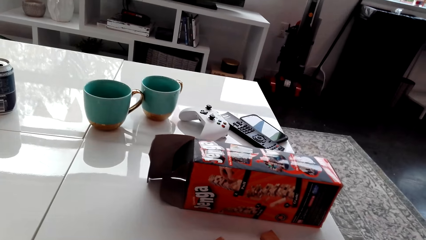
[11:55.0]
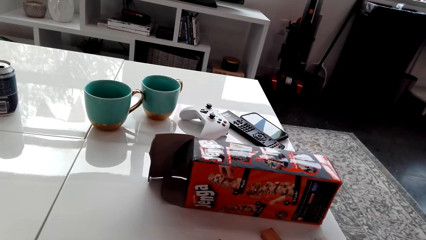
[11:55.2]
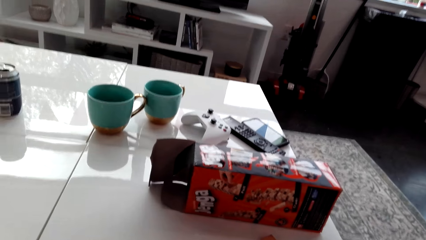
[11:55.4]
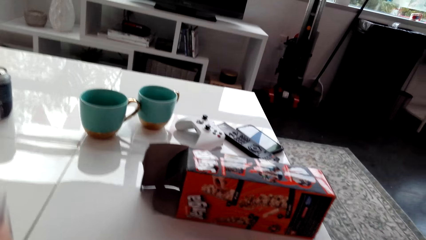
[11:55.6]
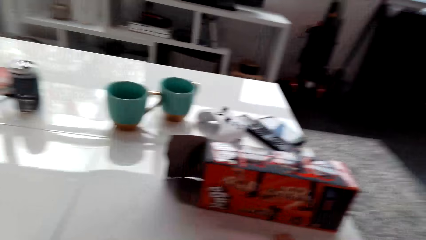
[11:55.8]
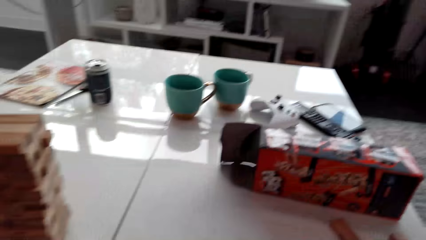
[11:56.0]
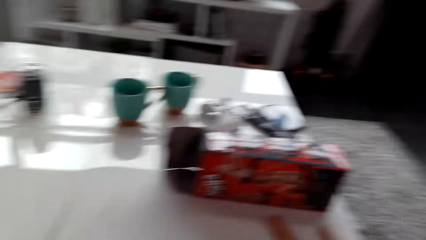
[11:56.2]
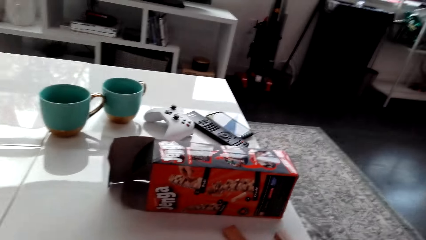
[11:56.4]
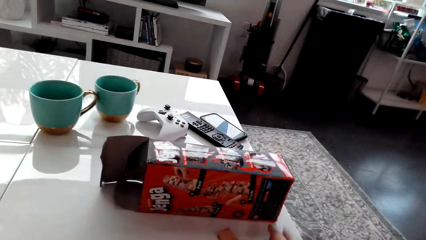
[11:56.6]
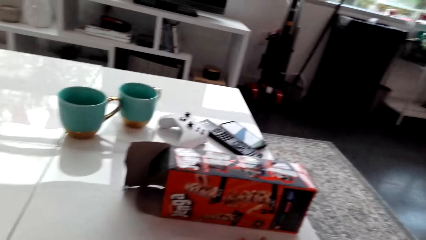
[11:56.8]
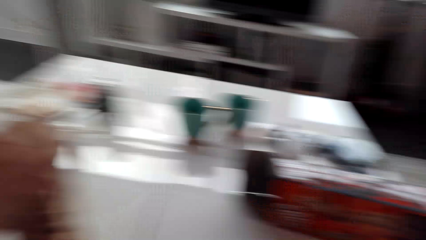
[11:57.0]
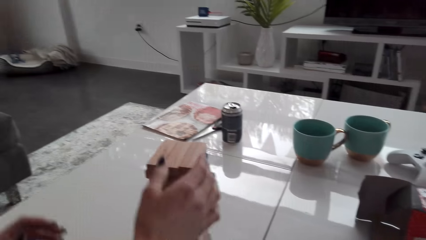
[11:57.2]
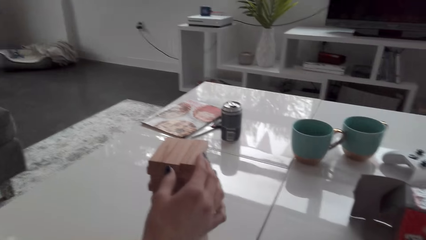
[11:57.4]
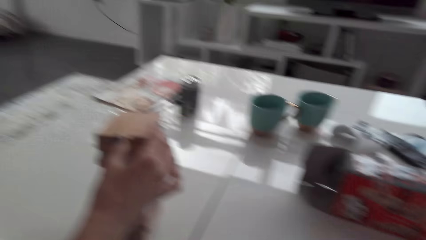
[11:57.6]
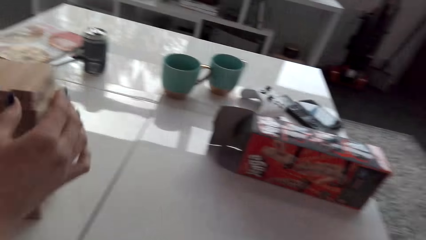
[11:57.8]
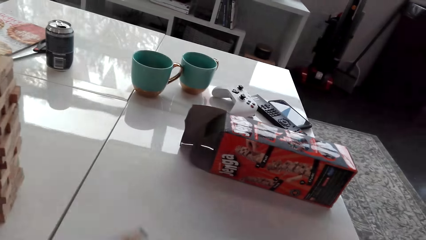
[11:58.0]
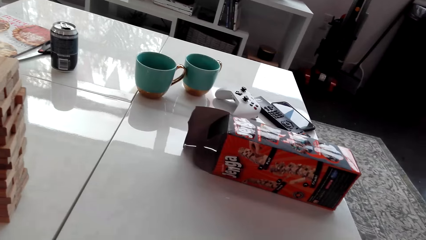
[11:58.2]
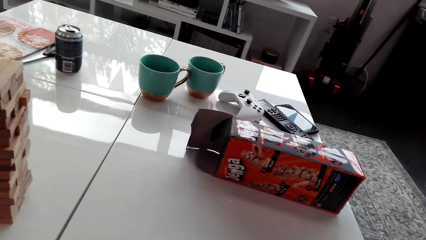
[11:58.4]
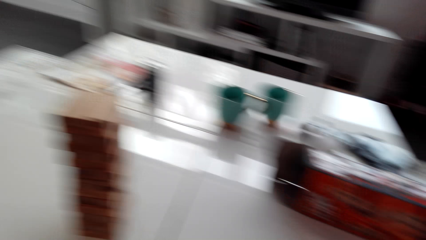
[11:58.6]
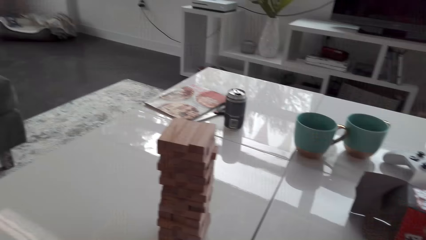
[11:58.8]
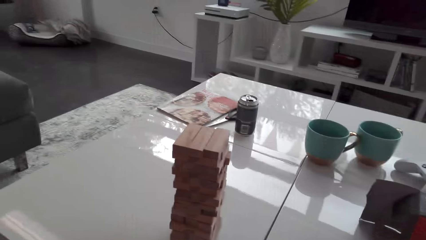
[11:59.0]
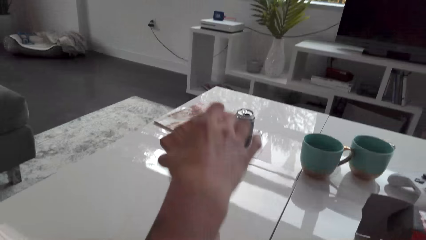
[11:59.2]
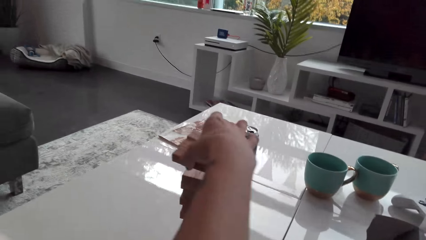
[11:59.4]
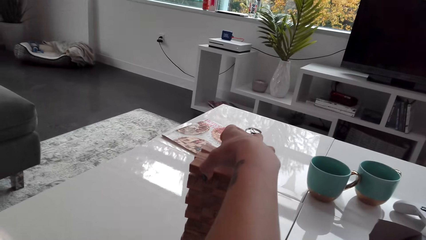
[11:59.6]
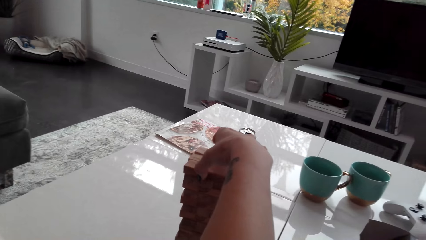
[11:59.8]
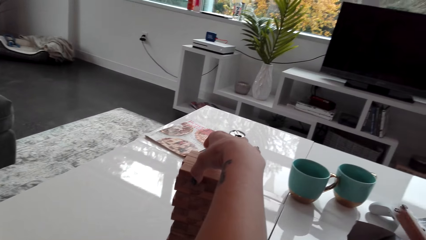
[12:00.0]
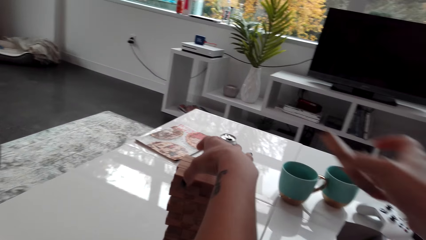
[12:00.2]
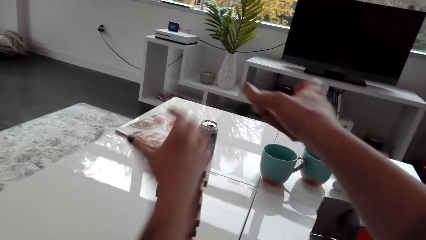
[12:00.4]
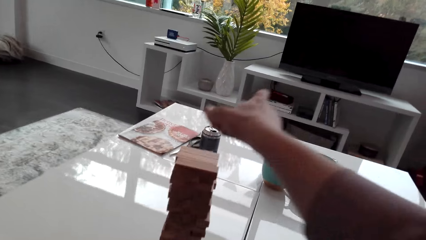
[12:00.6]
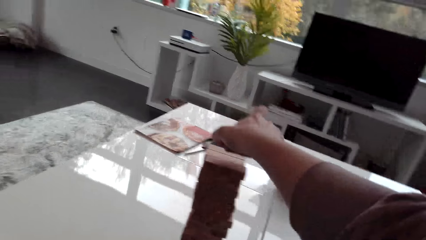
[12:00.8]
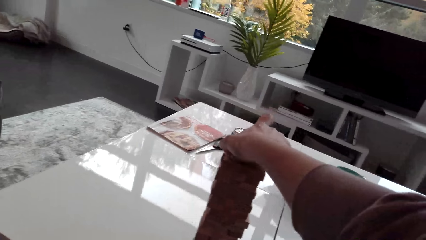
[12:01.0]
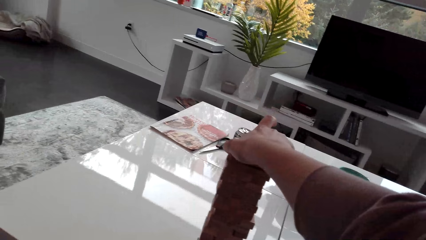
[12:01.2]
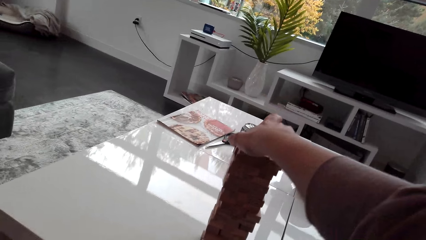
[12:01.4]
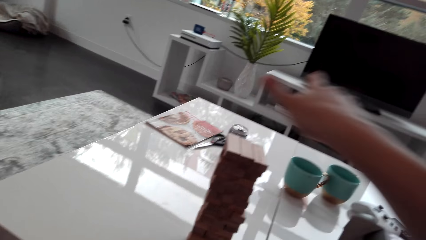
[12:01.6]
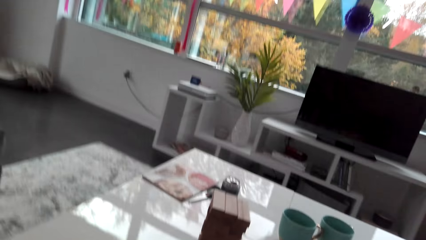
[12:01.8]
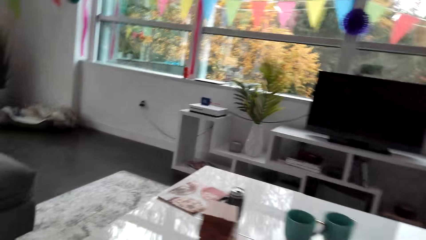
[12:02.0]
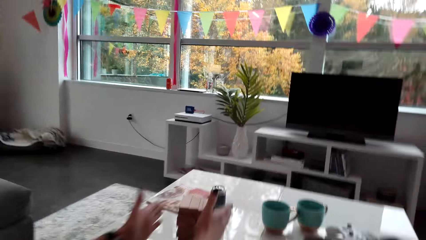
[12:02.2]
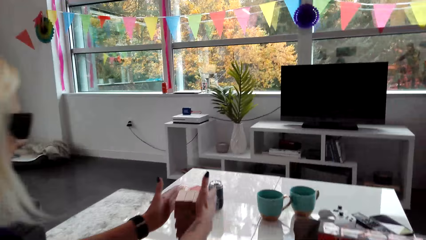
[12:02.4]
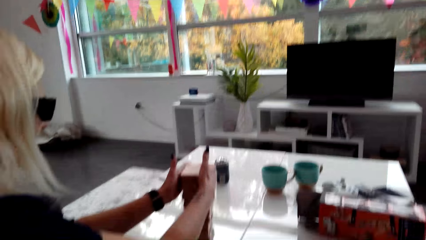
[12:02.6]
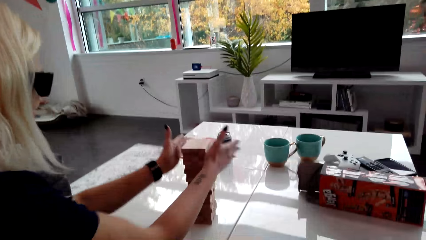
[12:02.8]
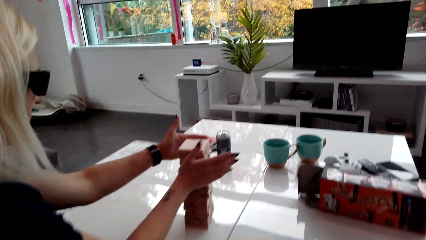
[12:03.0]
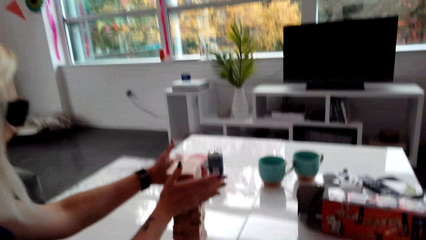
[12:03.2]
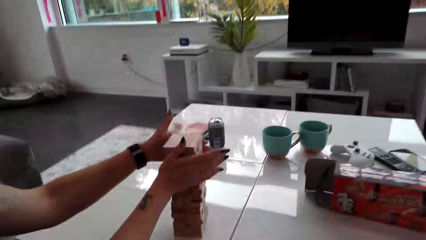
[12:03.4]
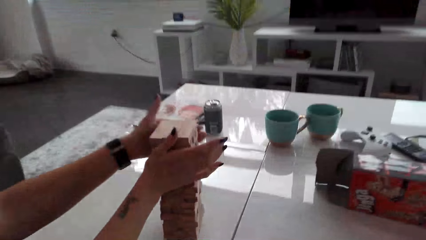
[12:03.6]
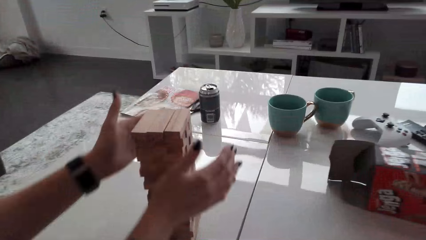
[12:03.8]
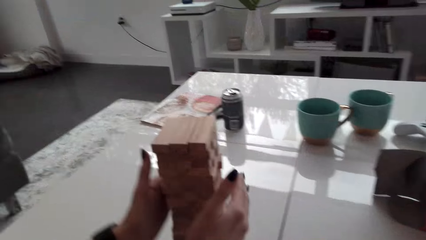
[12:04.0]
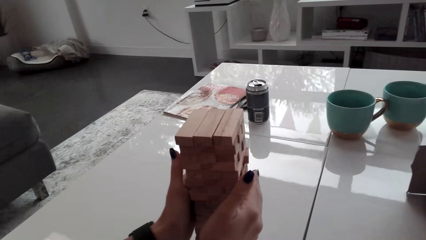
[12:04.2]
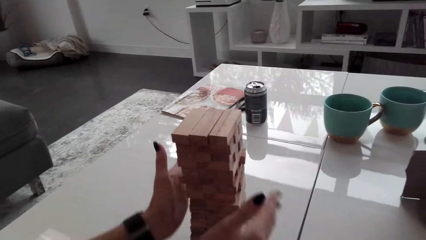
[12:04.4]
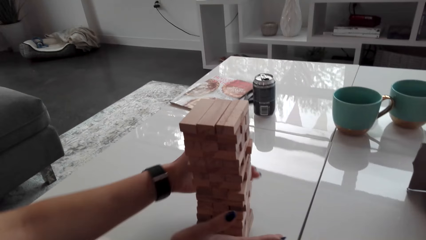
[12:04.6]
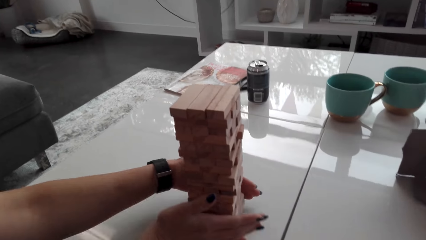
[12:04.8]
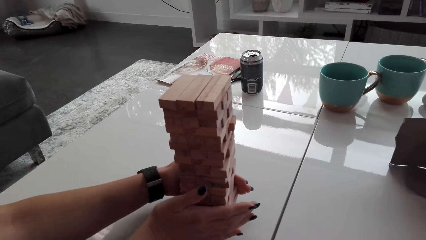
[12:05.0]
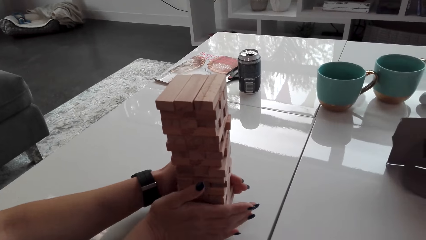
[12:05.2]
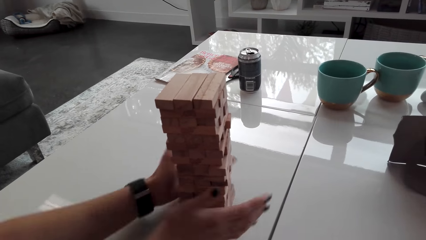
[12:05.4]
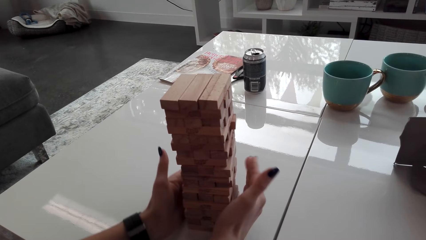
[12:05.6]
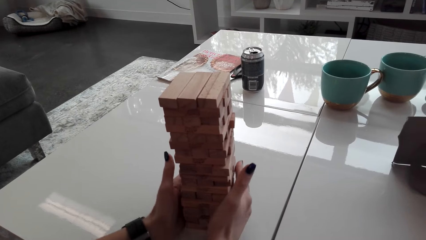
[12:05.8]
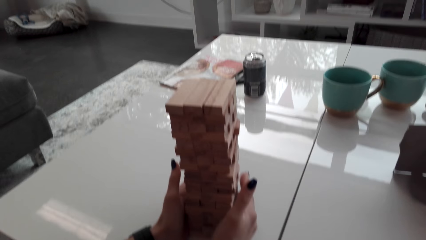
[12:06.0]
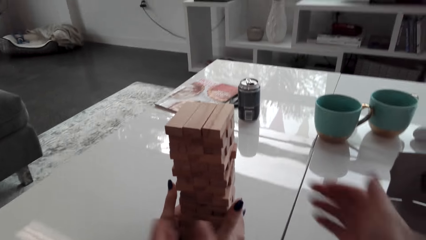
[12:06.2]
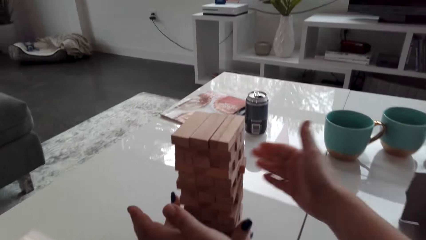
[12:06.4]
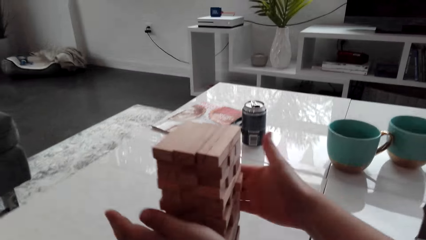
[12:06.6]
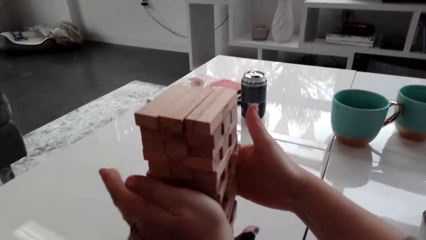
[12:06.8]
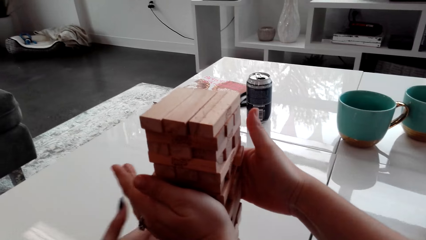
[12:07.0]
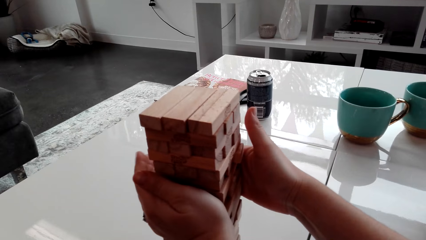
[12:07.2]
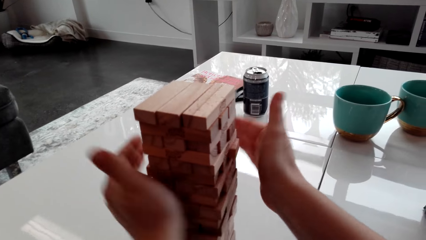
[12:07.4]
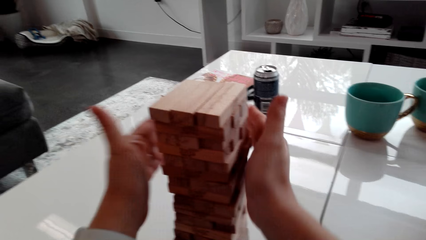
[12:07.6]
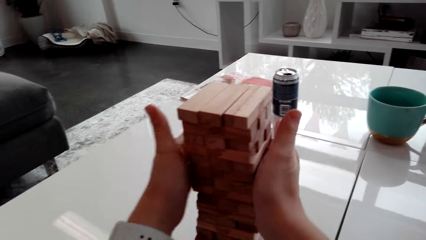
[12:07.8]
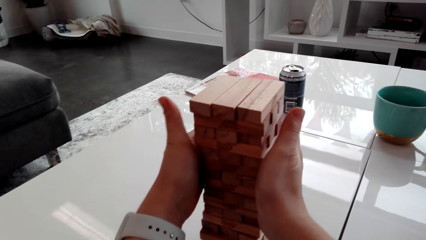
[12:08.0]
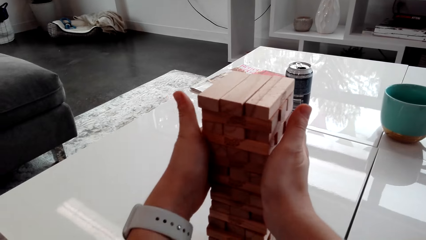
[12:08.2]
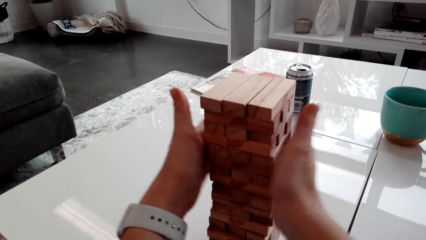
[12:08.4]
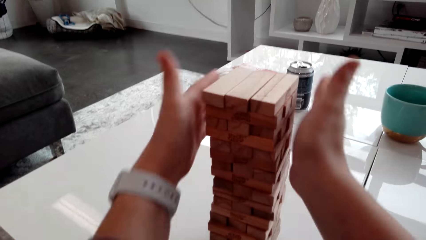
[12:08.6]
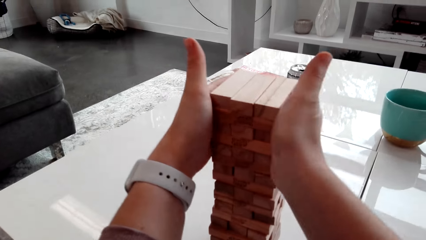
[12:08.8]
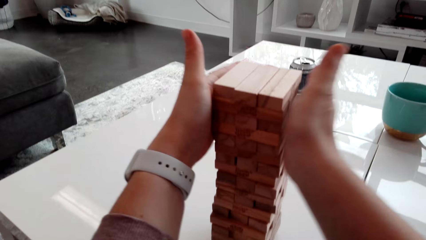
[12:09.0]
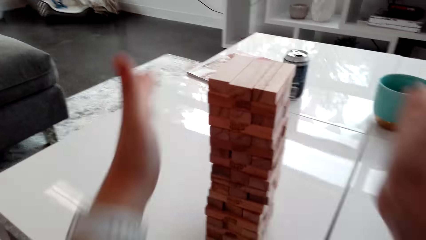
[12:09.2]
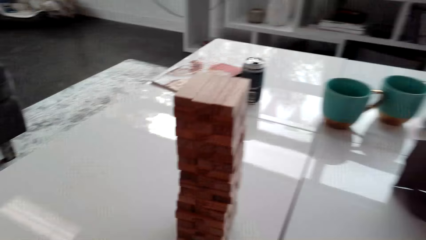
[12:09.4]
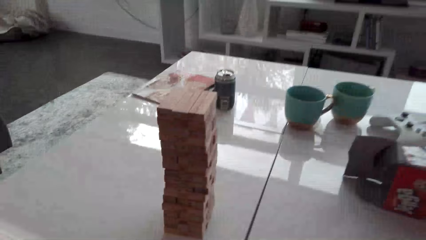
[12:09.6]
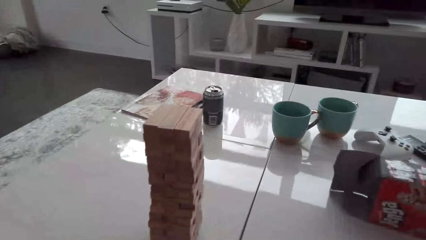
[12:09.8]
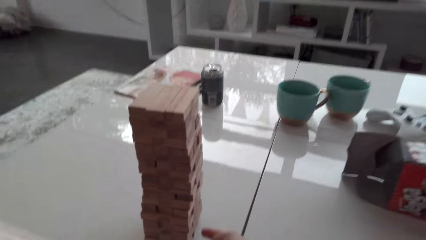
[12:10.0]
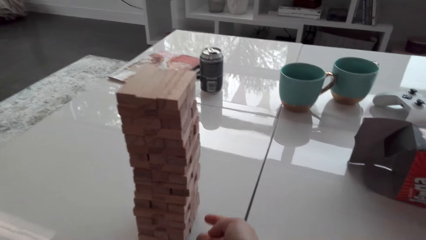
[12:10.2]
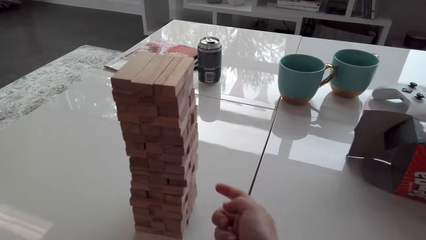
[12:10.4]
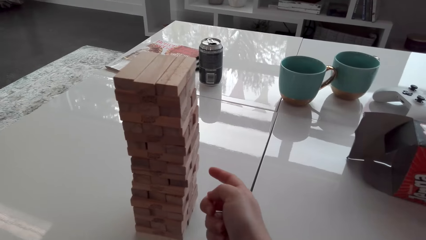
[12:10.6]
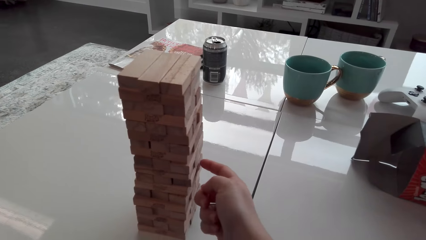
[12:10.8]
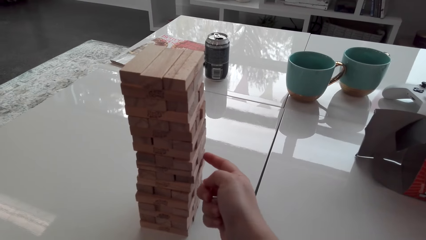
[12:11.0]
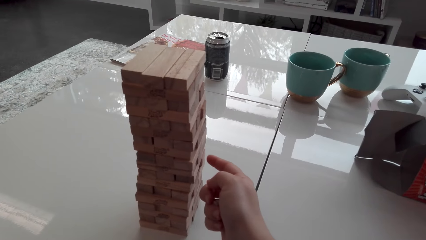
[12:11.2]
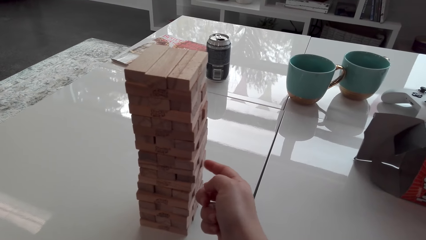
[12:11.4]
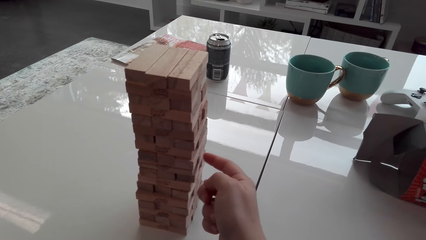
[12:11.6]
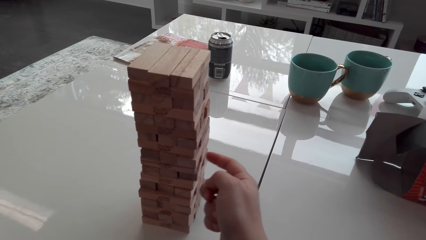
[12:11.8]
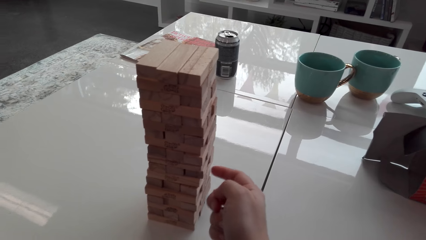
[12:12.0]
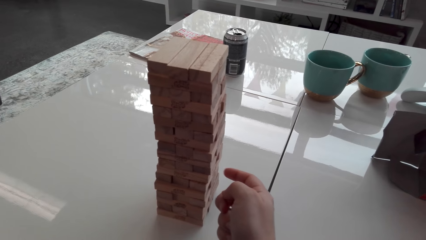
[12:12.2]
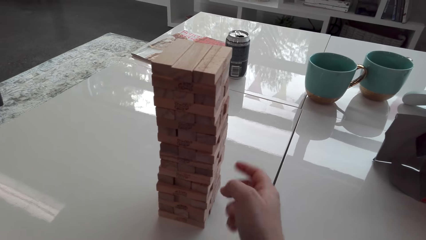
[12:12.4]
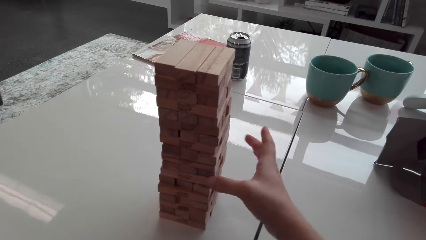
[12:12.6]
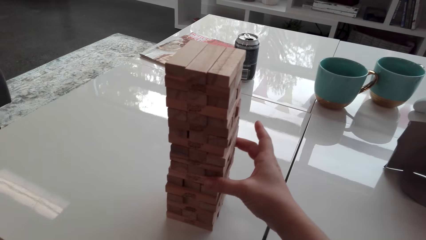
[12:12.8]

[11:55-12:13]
A woman collects blocks and stacks blocks on a tower. The camera wearer collects blocks. The woman stacks blocks on the tower. The camera wearer arranges wood bricks and stacks blocks on the tower. The woman arranges wood bricks and aligns blocks. The camera wearer arranges wood bricks and aligns blocks. They touch a wood brick.
